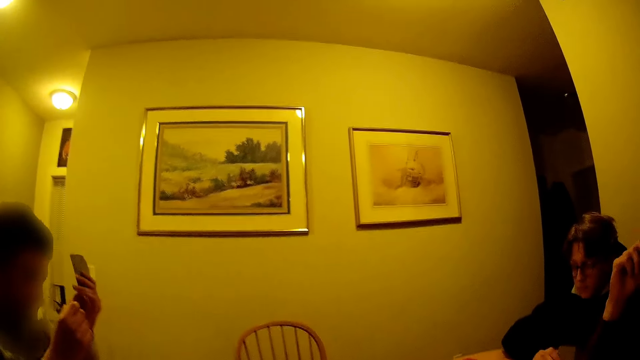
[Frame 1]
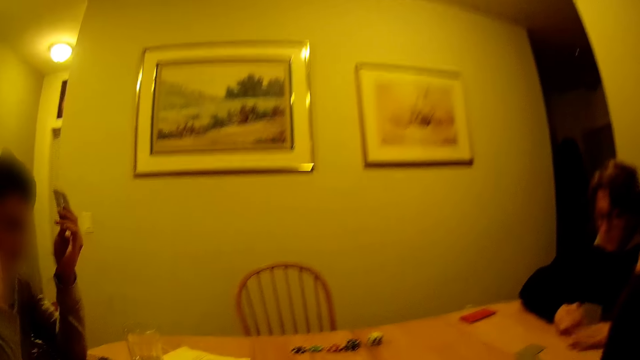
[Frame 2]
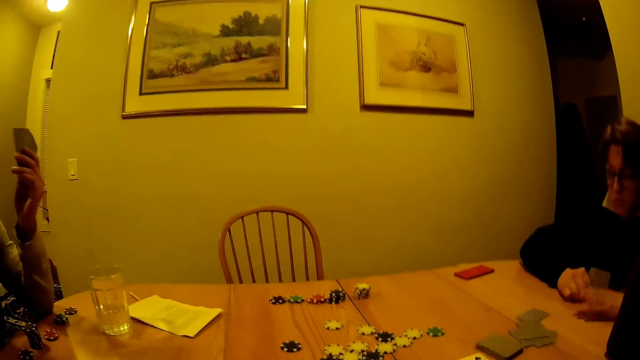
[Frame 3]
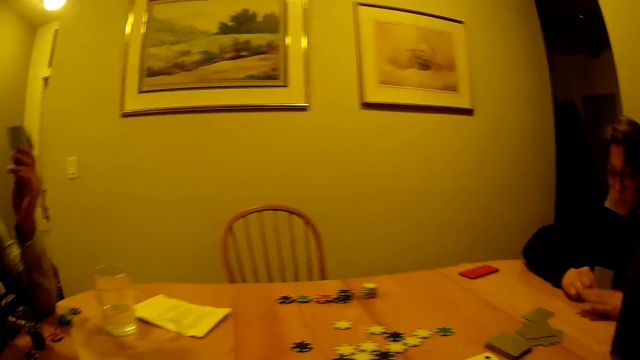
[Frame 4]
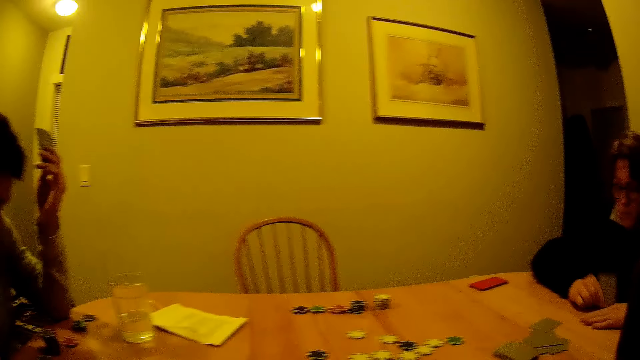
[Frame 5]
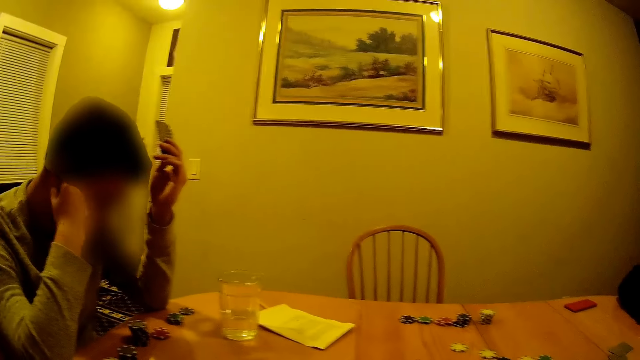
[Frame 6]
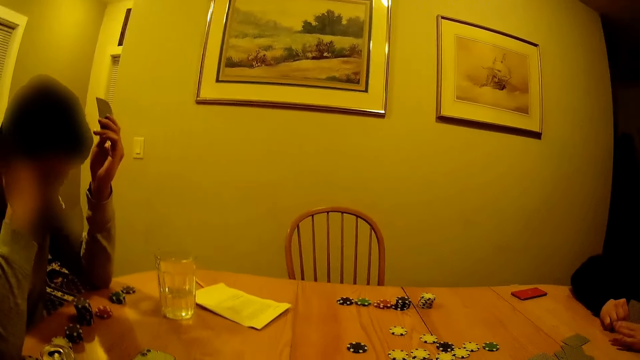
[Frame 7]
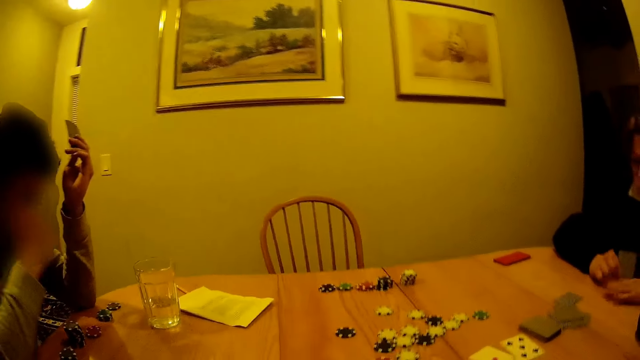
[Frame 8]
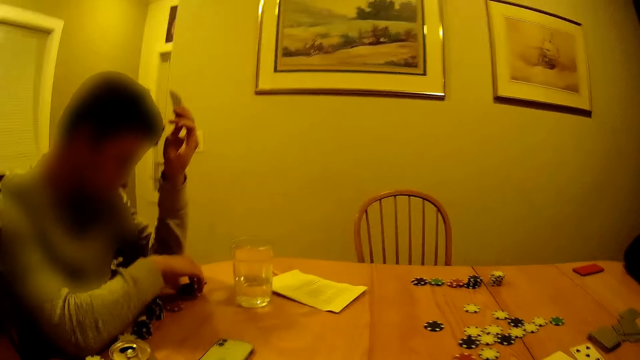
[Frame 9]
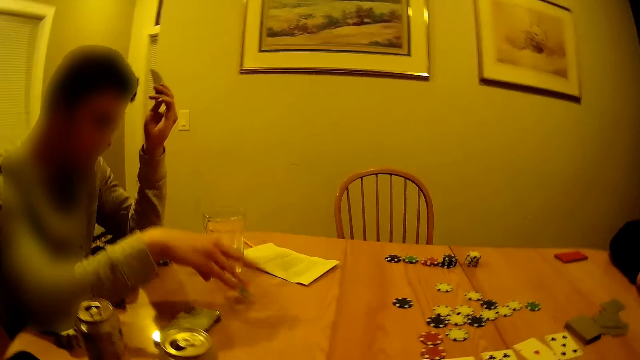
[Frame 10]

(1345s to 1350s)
A man picks up a poker chip from a pile of poker chips on the table with his right hand and drops the poker chips on the table with his right hand.

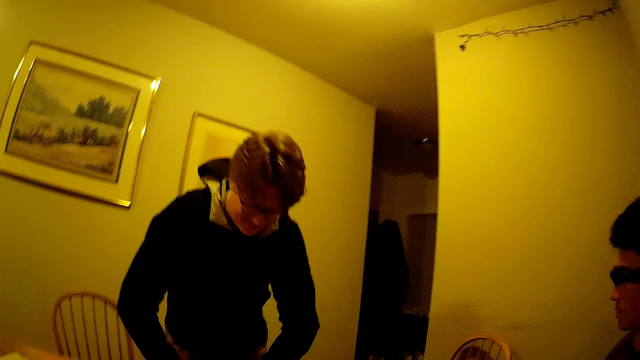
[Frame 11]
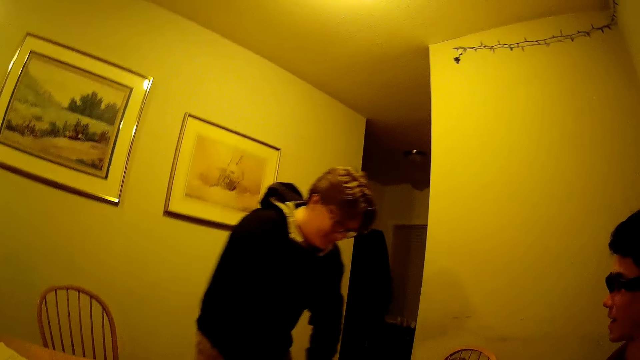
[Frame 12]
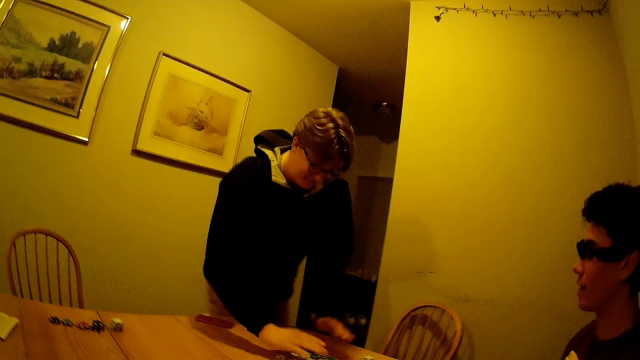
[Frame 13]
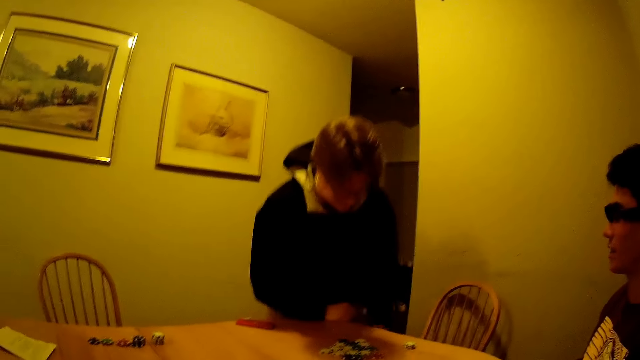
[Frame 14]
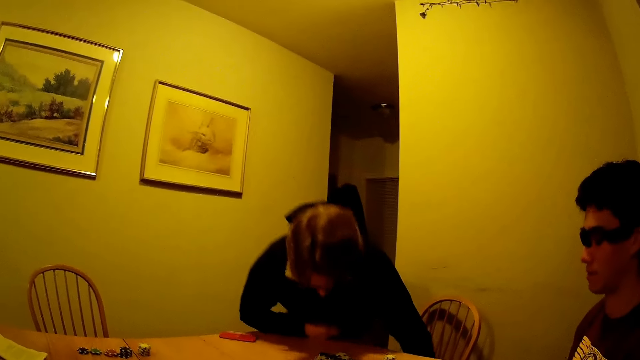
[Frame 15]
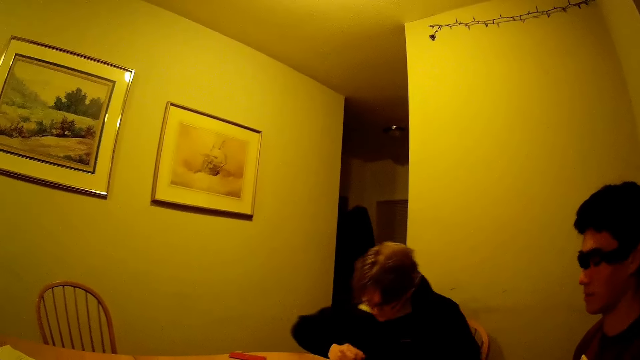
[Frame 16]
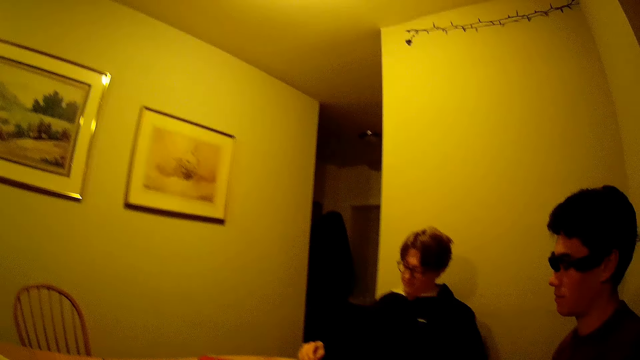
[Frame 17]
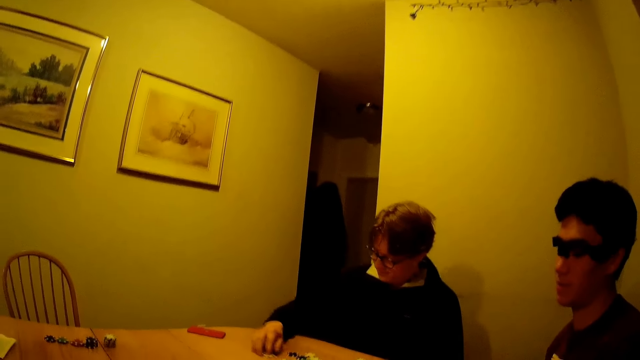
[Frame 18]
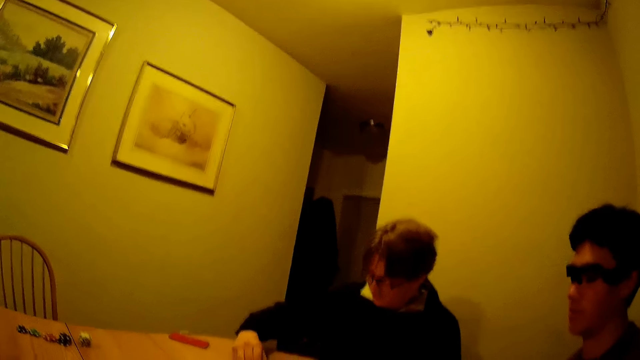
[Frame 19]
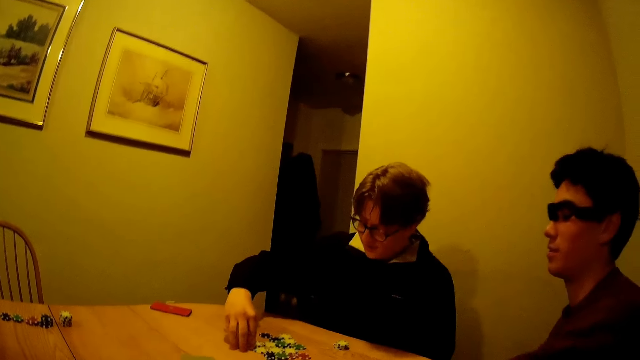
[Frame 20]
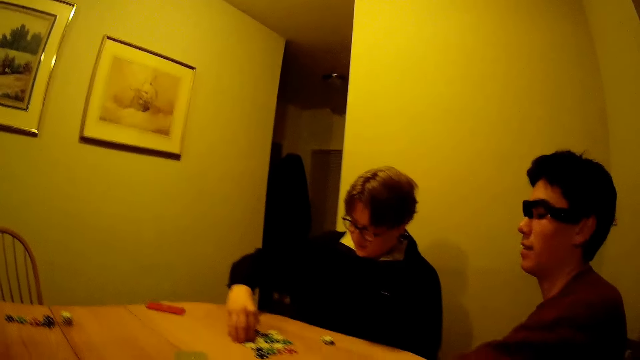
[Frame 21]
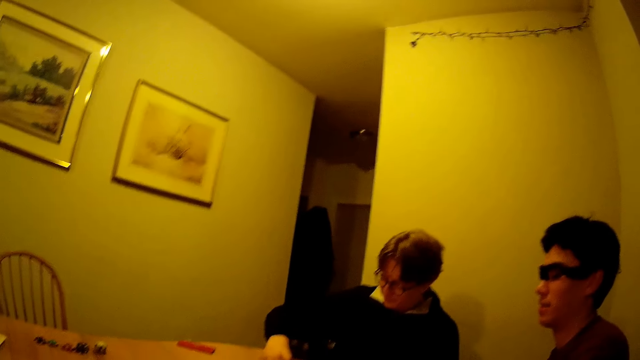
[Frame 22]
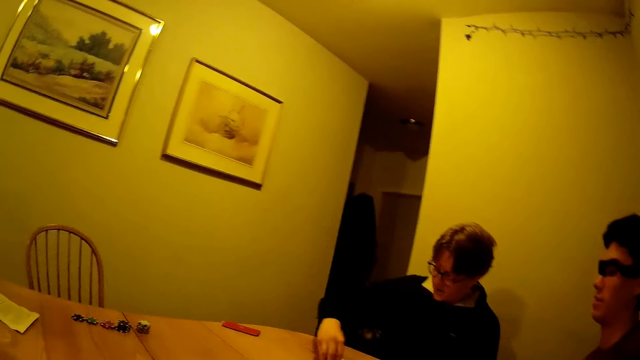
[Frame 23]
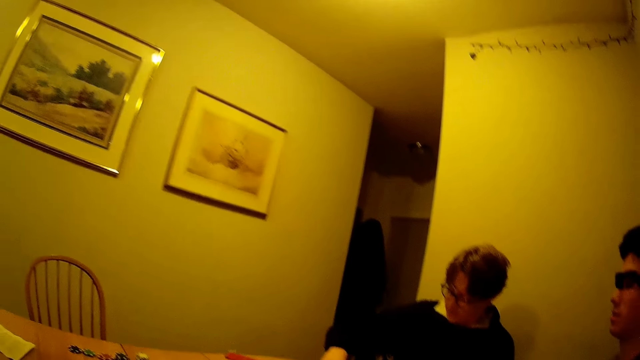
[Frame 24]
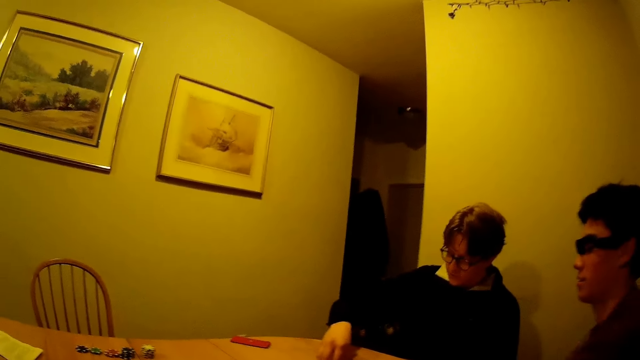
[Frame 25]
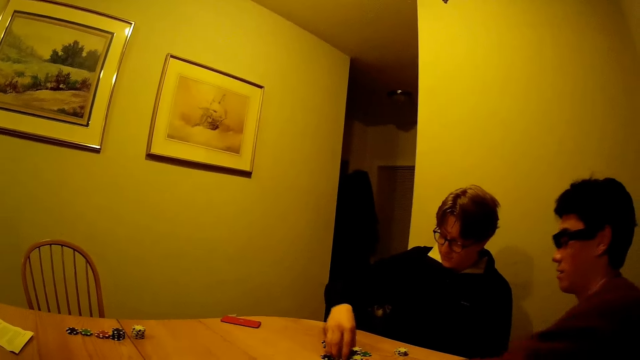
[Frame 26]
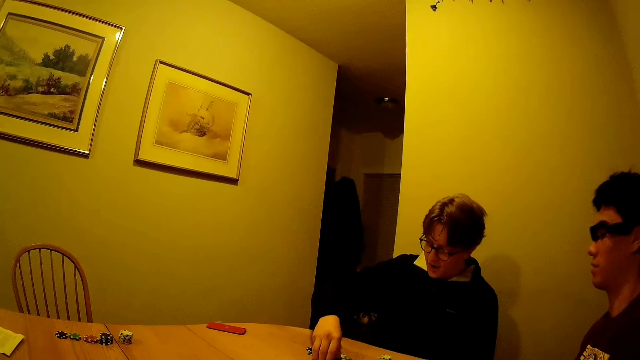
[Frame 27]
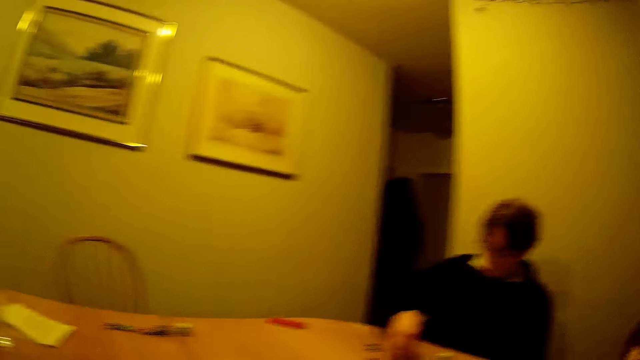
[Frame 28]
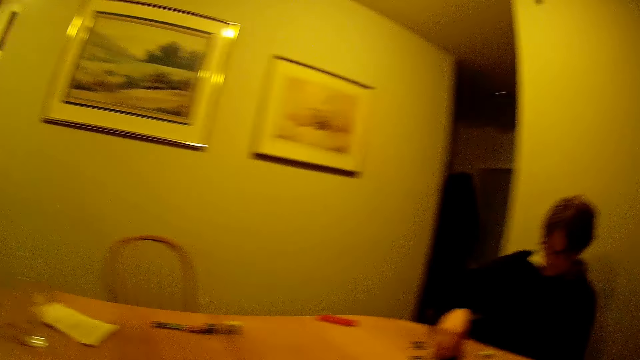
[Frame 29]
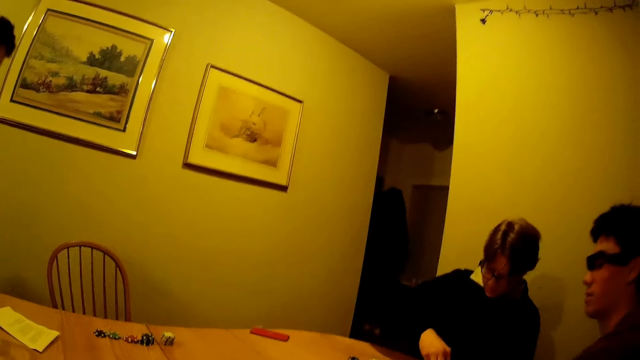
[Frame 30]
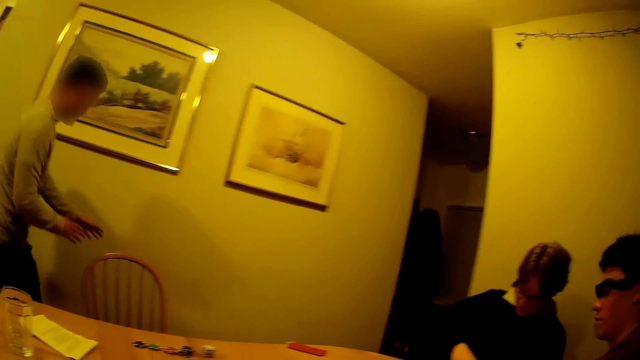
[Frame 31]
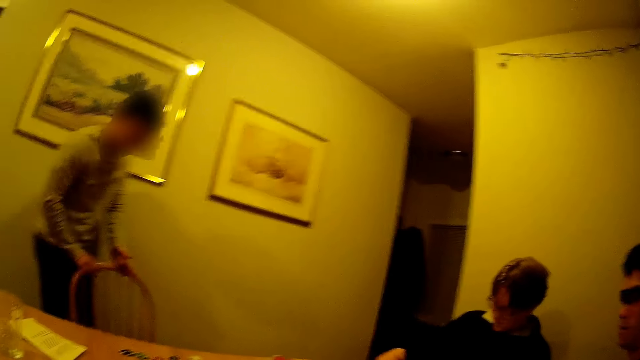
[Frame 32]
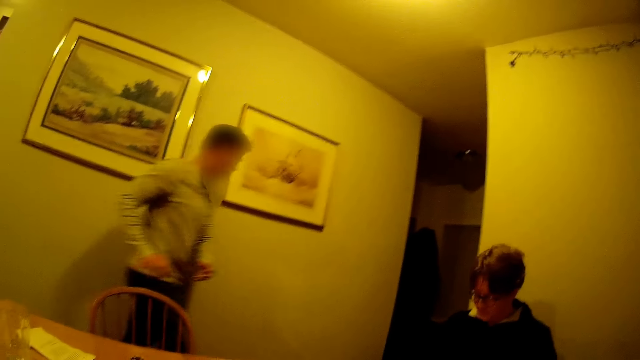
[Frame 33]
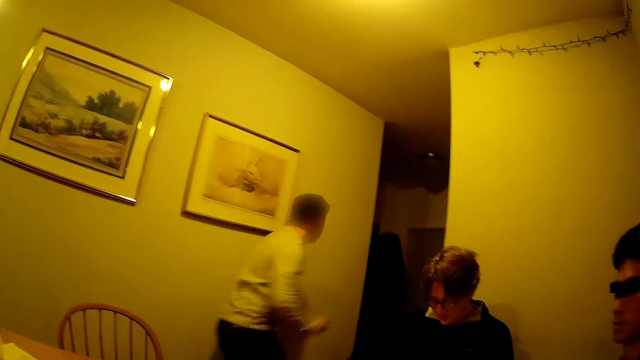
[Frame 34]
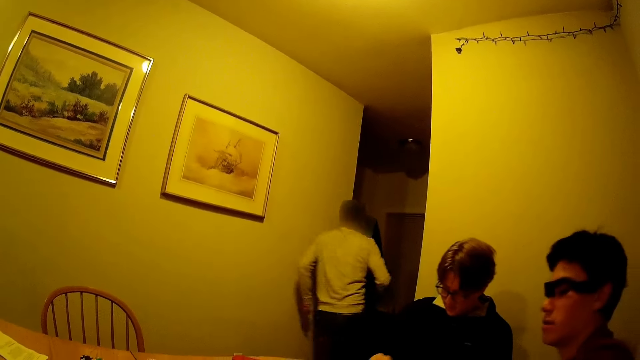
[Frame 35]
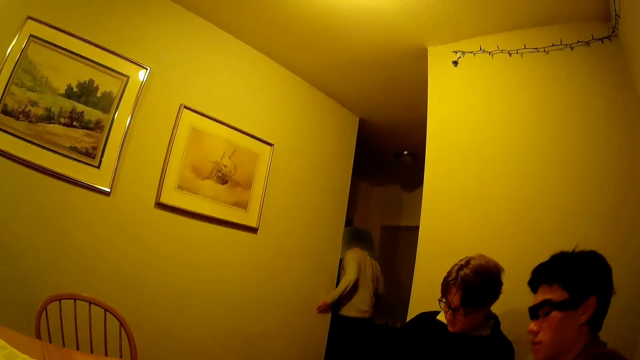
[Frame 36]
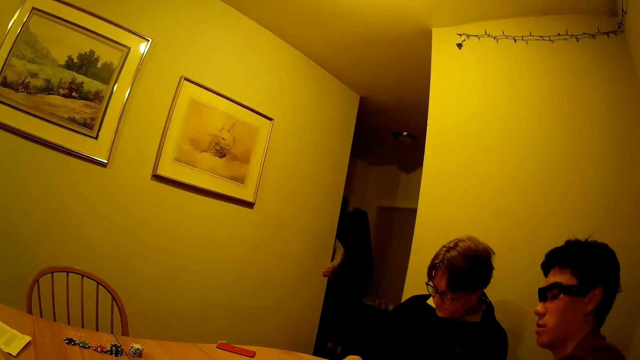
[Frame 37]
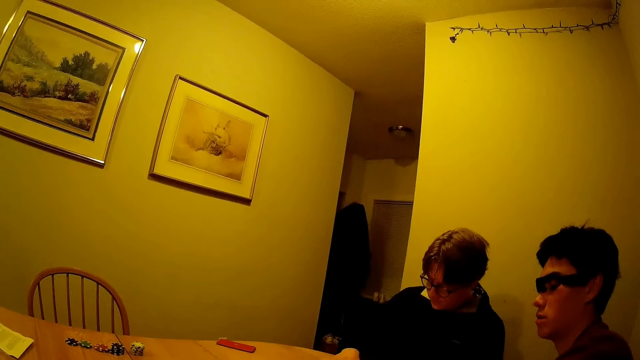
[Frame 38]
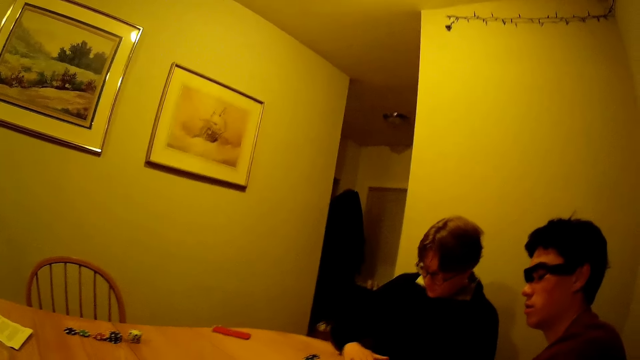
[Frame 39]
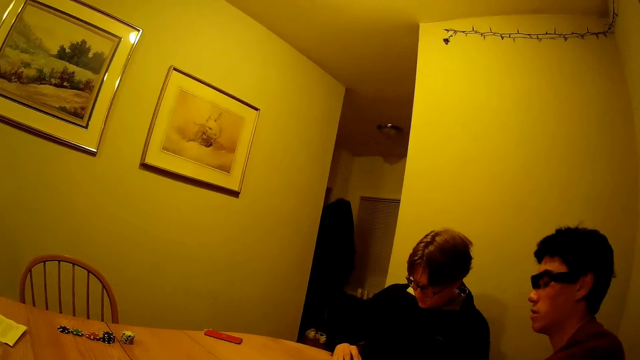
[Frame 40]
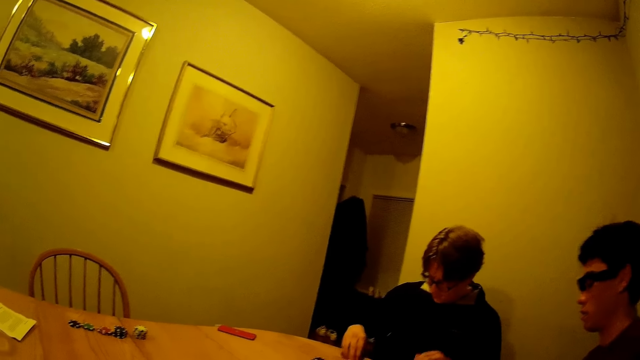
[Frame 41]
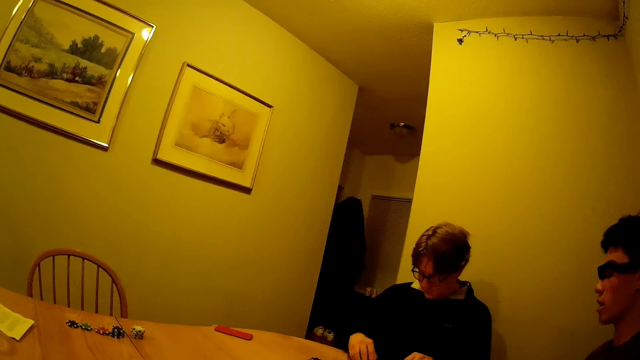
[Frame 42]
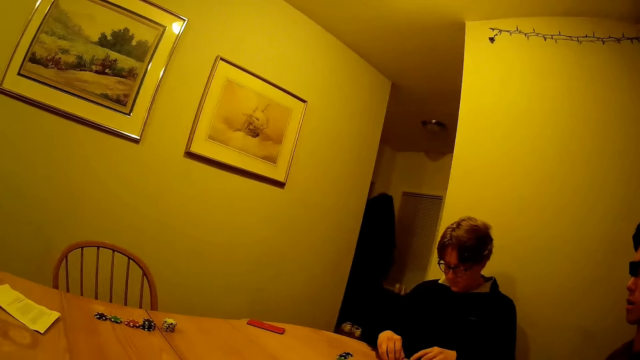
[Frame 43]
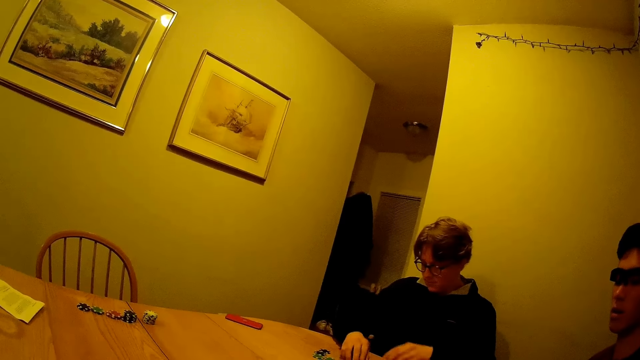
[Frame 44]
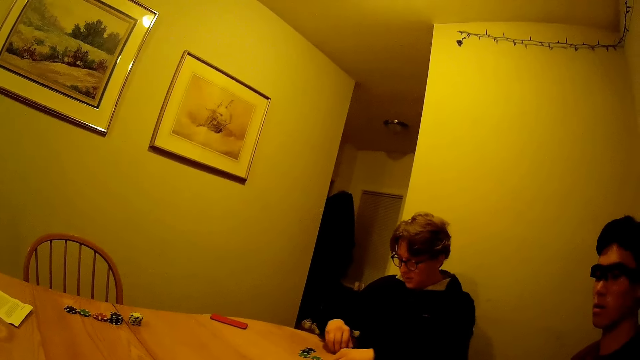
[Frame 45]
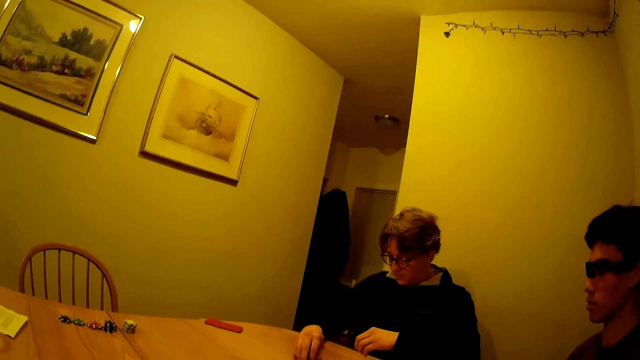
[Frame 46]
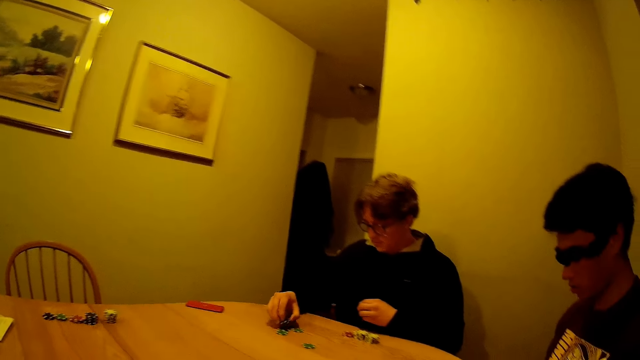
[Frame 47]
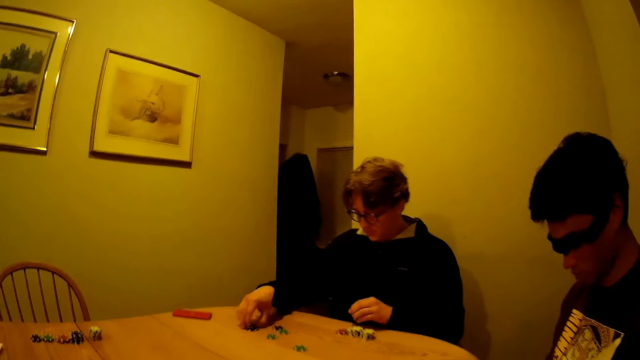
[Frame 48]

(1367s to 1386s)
A man gathers the poker chips. The man sits on the chair and arranges the chip on the table with his right hand. Another man pushes the chair forward with both hands in the table. The other man walks around and runs out of the dining. The first man arranges the casino chips with both hands on the table.
